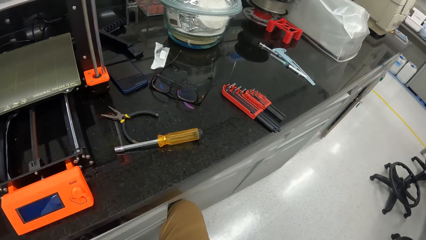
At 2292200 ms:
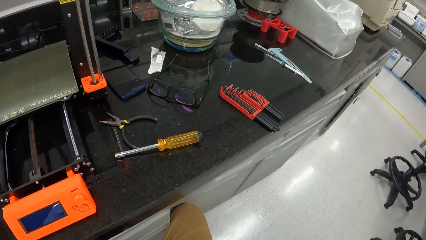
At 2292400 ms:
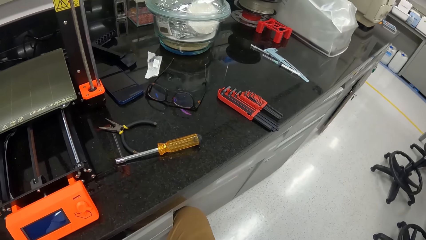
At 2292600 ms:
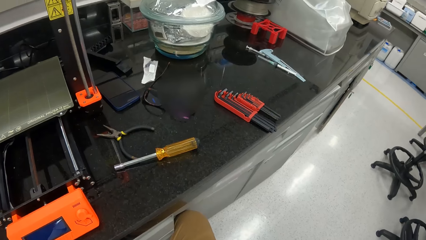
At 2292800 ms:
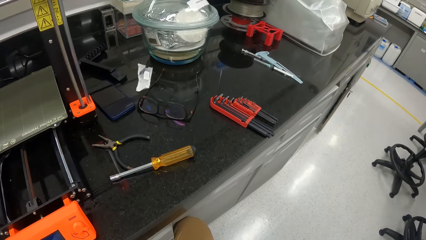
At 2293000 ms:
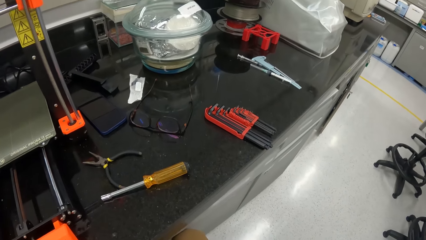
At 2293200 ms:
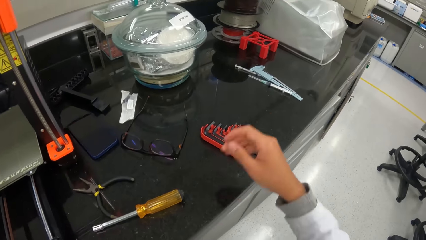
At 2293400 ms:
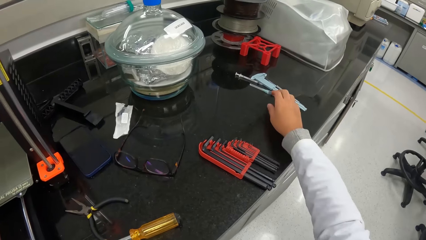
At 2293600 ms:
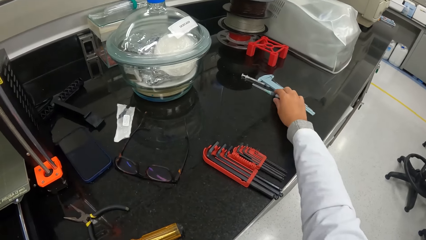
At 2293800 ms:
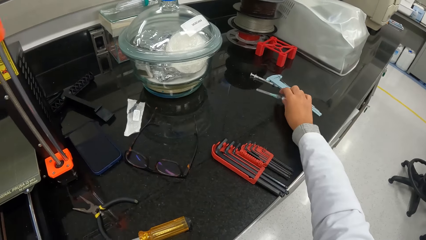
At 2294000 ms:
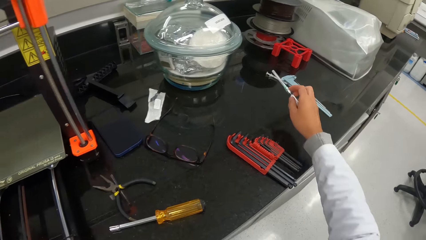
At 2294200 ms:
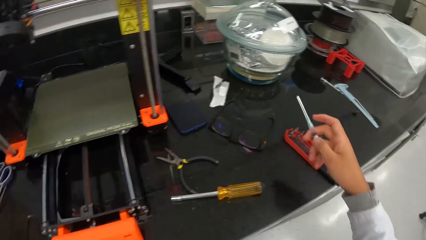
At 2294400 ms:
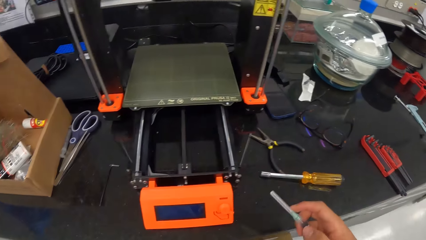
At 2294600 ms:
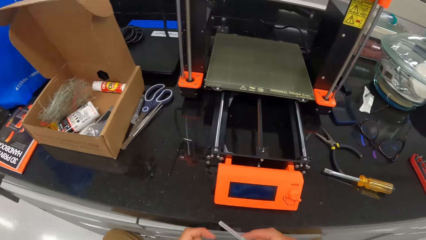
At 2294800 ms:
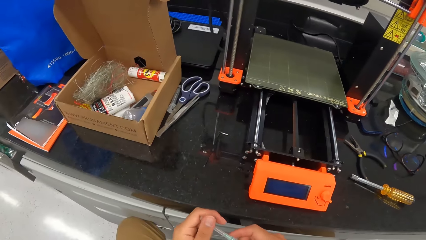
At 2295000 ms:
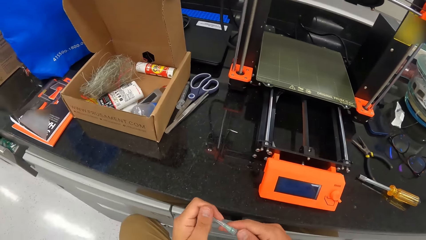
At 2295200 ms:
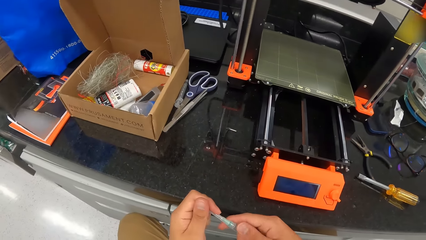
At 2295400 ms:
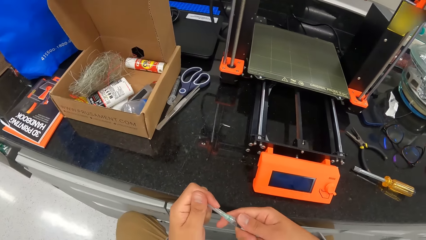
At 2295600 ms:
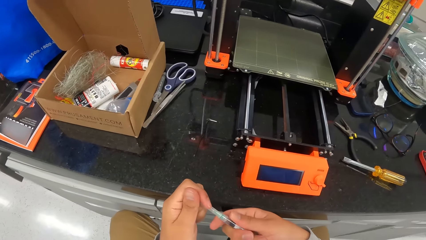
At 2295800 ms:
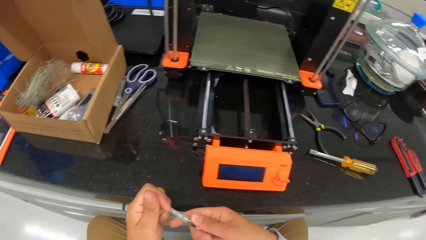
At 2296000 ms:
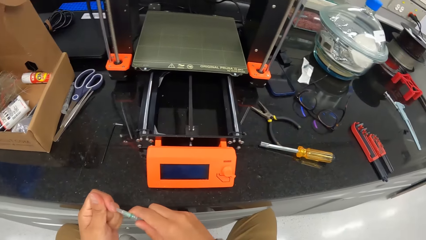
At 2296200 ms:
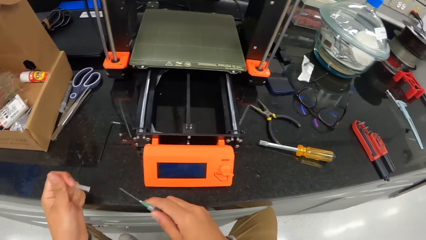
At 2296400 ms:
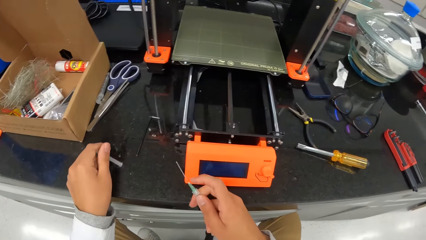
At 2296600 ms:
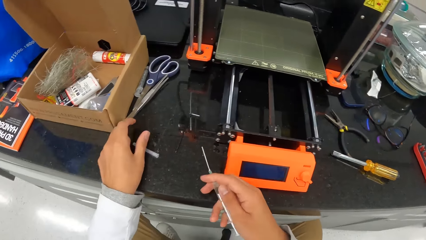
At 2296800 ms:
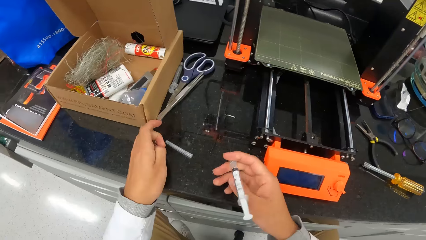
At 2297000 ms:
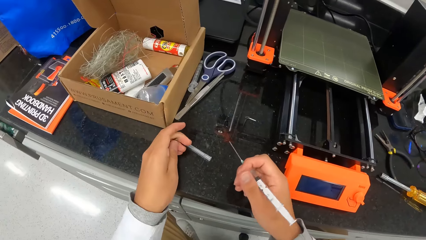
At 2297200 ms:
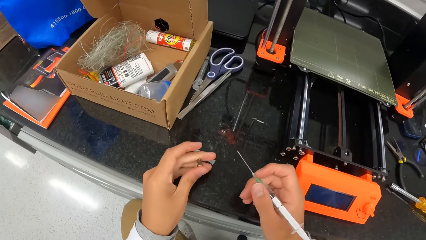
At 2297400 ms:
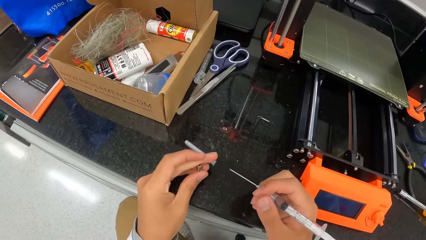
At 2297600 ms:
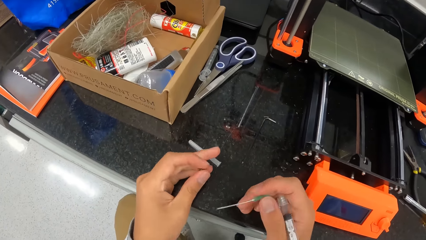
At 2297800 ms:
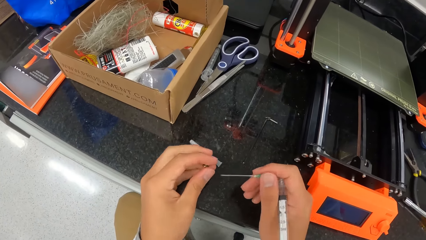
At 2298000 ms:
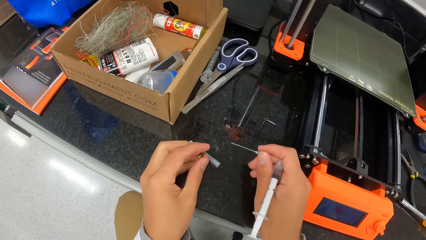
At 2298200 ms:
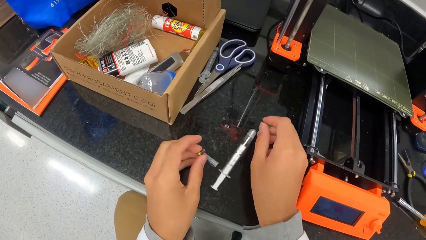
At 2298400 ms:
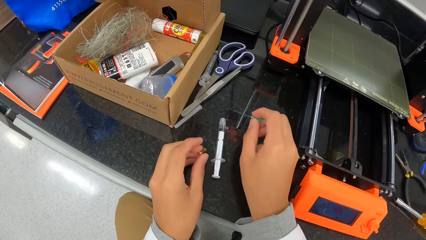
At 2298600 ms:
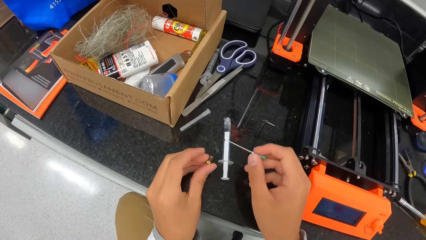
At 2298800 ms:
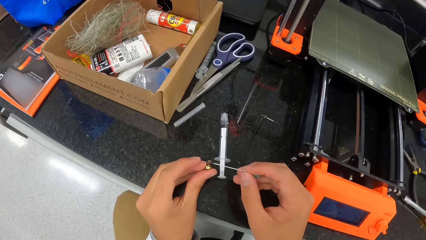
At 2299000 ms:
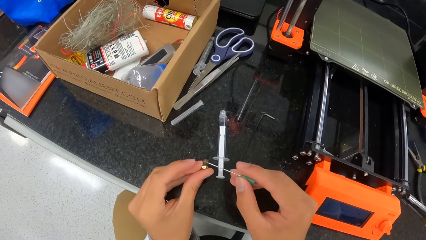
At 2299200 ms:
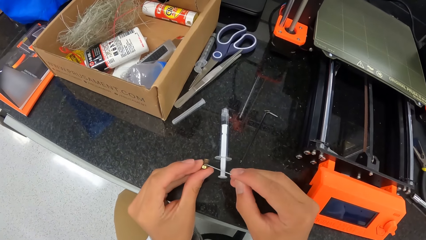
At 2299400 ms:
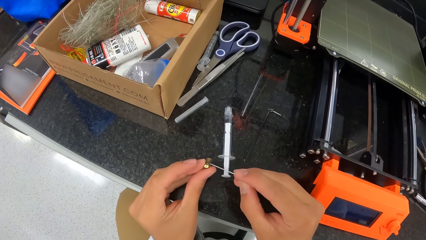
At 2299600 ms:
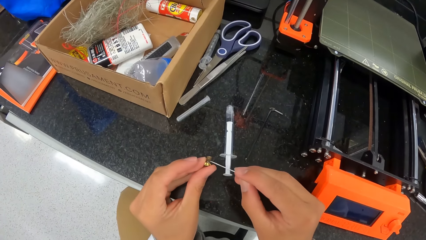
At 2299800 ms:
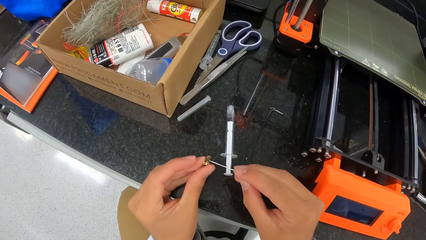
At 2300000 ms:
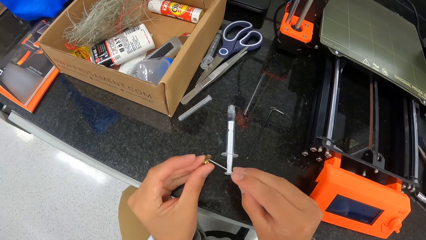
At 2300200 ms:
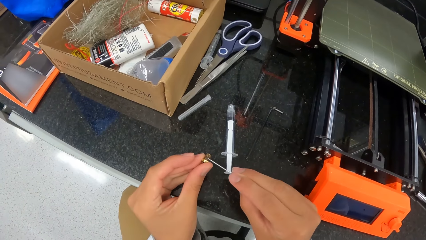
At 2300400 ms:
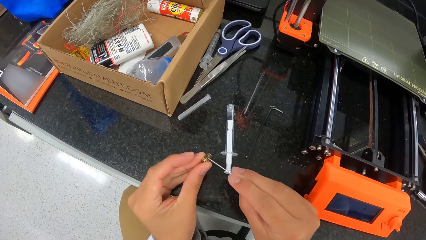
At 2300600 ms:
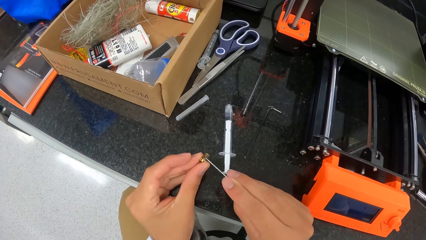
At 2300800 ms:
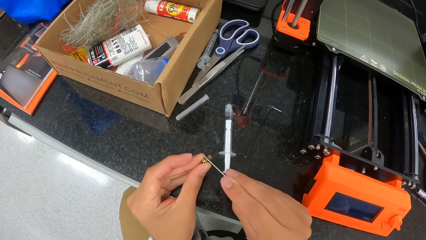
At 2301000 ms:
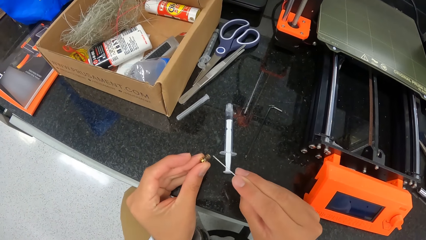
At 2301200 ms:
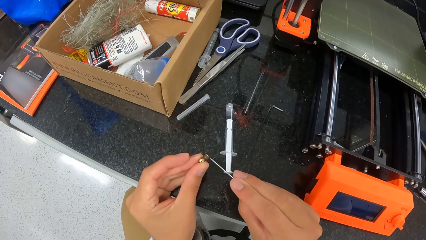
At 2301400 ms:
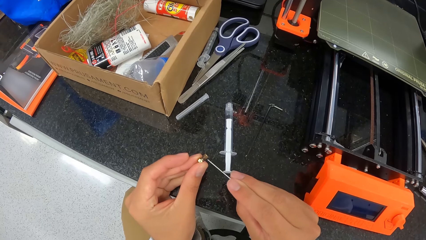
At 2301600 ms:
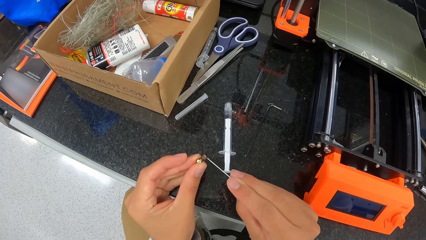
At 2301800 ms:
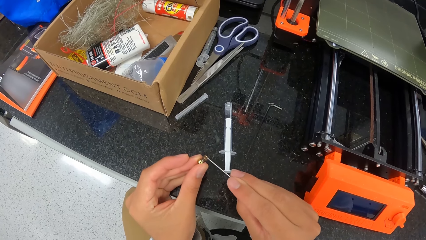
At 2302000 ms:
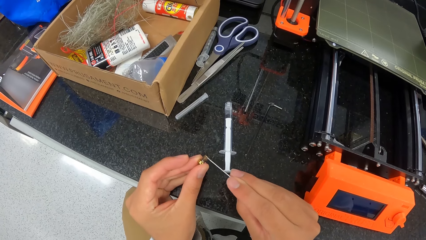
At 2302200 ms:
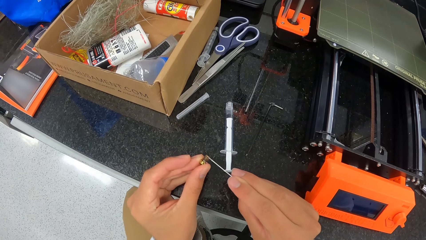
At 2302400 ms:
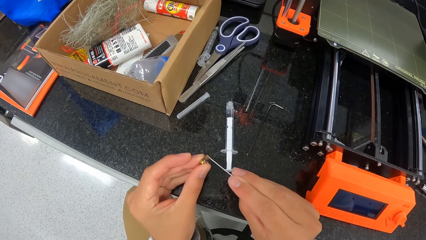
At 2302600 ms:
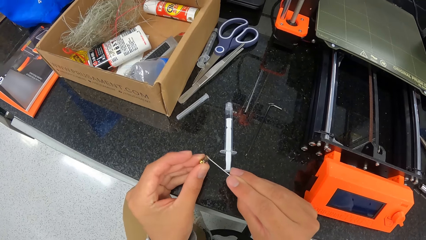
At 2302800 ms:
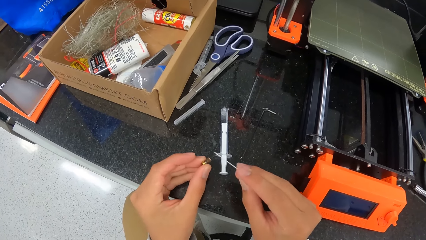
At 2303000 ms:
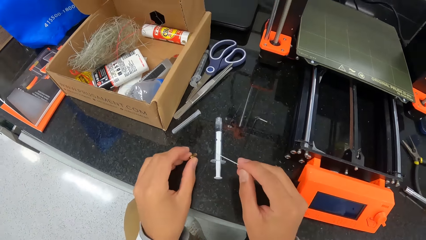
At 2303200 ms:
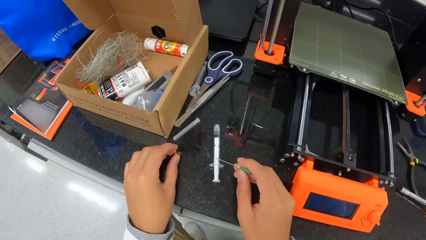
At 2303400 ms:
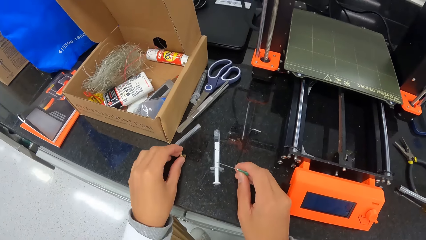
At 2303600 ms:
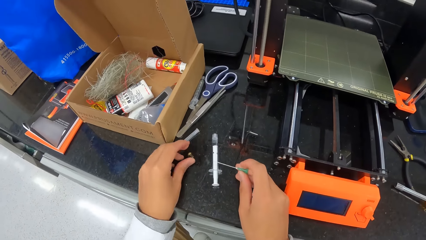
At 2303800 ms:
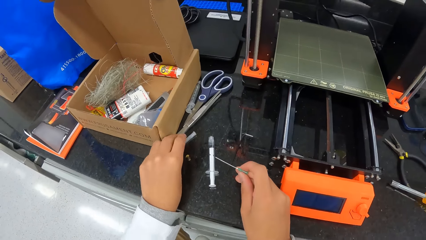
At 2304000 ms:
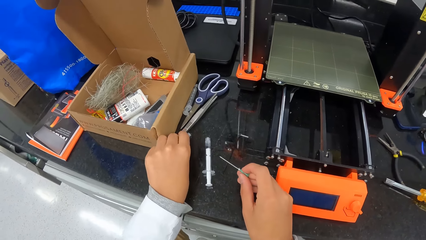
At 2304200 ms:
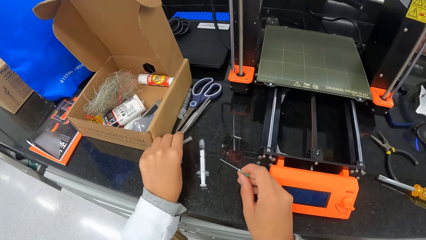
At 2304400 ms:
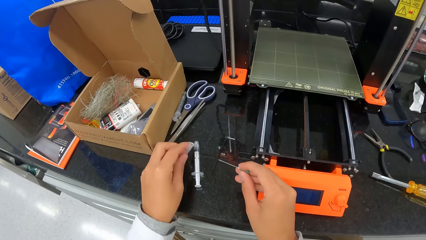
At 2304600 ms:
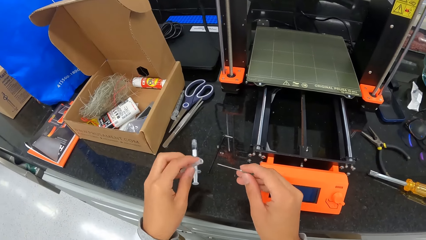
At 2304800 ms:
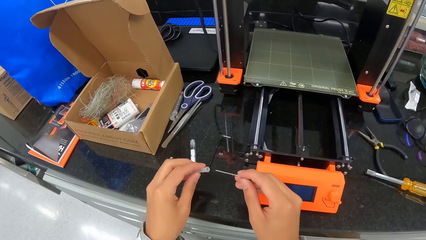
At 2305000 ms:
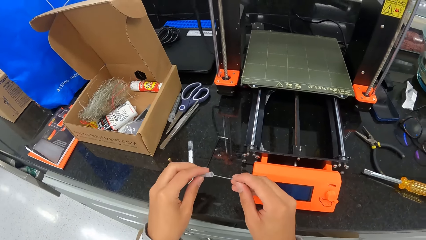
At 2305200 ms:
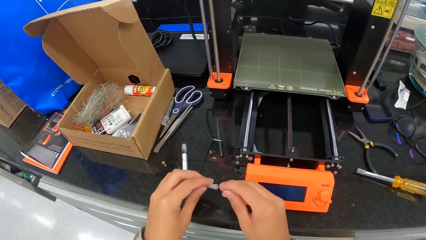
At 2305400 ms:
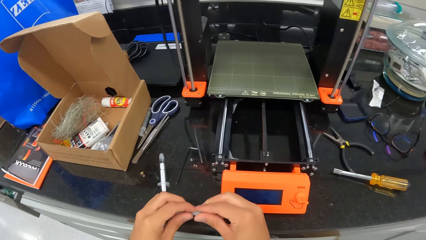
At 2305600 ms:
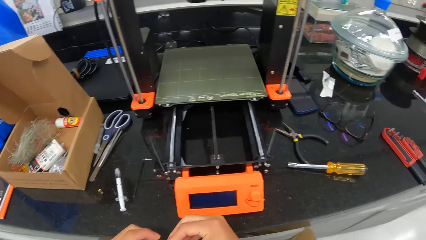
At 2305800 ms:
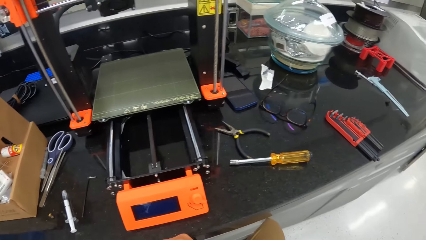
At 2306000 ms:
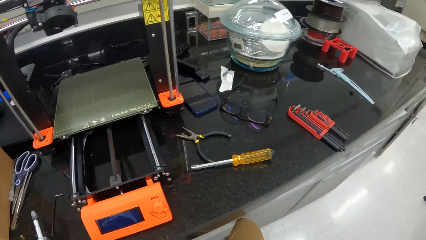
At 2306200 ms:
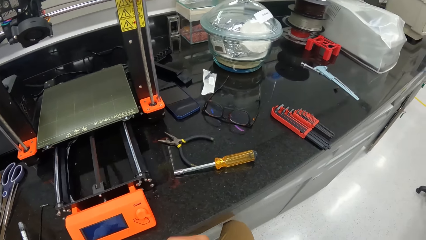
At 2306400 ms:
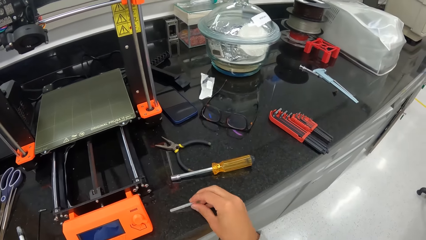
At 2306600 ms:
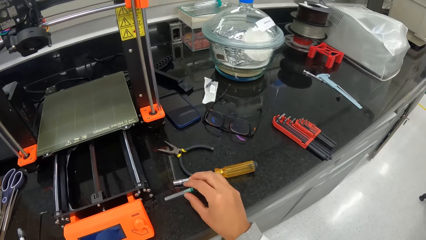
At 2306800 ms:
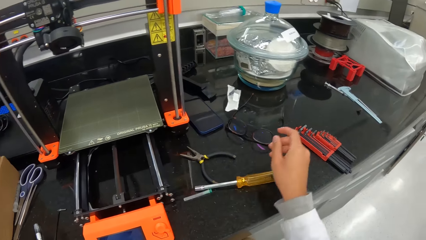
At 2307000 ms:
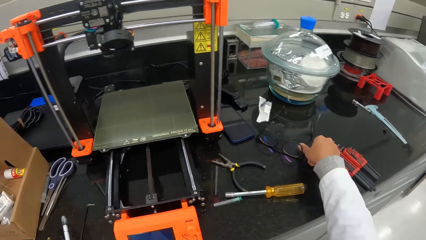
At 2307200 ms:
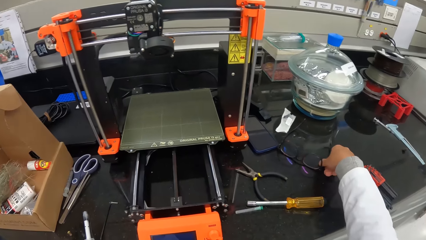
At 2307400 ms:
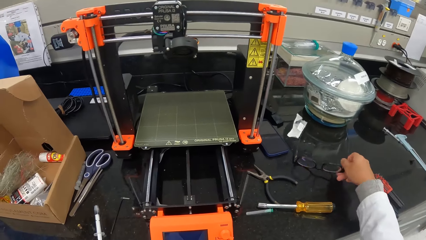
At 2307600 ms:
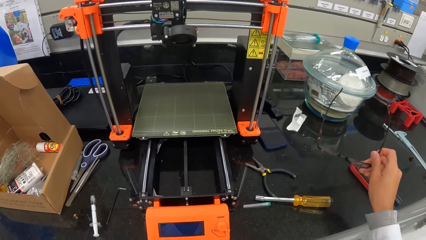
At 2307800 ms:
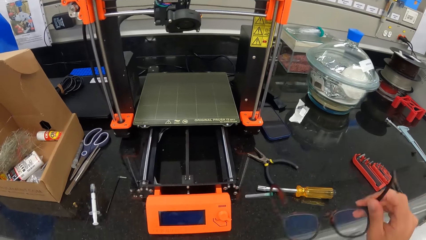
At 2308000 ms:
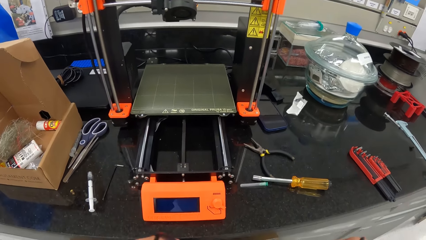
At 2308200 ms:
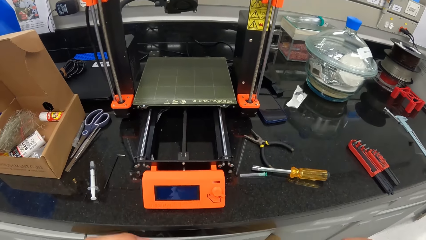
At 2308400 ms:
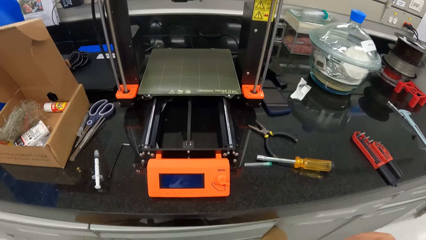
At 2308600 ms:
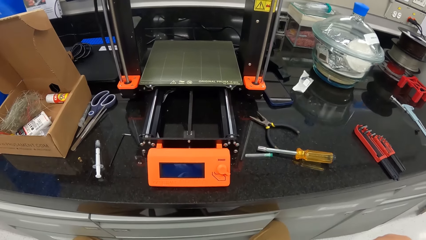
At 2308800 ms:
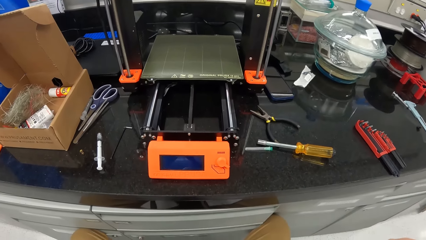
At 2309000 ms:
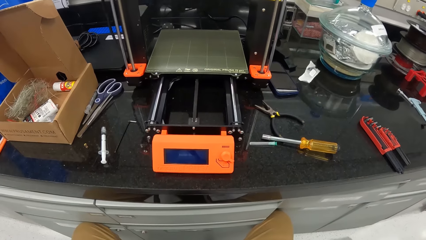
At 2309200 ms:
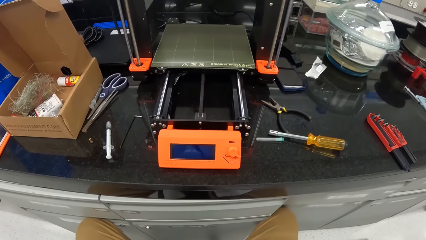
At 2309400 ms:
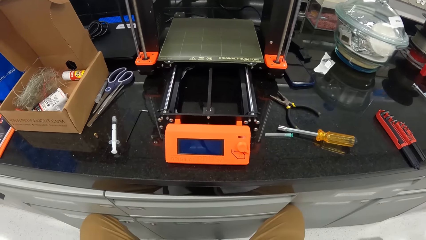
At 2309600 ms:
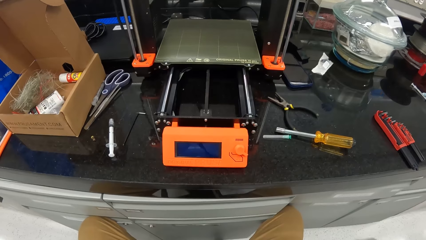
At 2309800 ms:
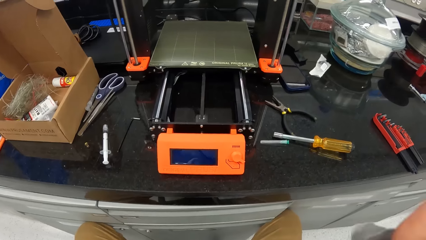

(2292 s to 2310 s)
The camera wearer looks around. He picks up a syringe from the laboratory cabinet with his right hand. He removes the protective cover of the syringe with his left hand. He places the protective cover on the laboratory cabinet with his left hand. He places the barrel of the syringe on the laboratory cabinet with his right hand. He cleans the screw with the syringe needle. He injects the screw with the needle. He places the screw on the laboratory cabinet with his left hand. He puts the needle on top of the table. He picks up the protective cover of the syringe from the laboratory cabinet with his left hand. He inserts the needle into the protective cover with his right hand. He places the protective cover on the laboratory cabinet with his right hand. He picks up eyeglasses from the laboratory cabinet with his right hand. He puts on the glasses.
